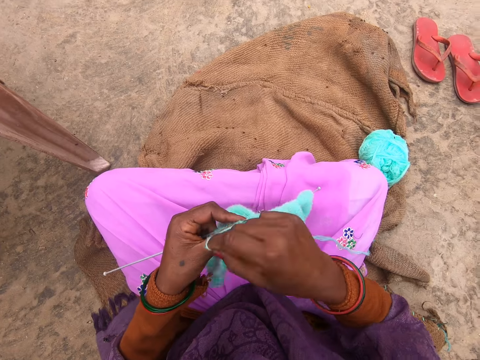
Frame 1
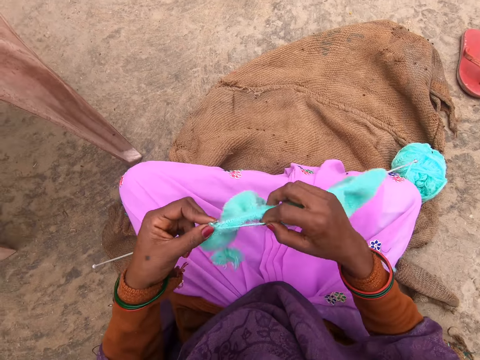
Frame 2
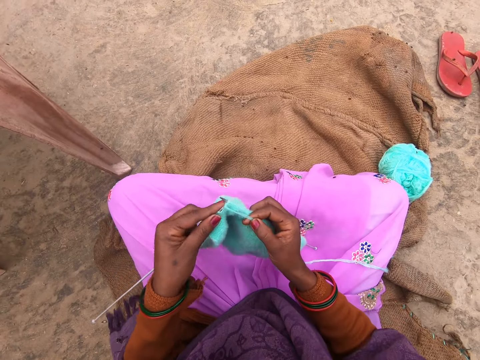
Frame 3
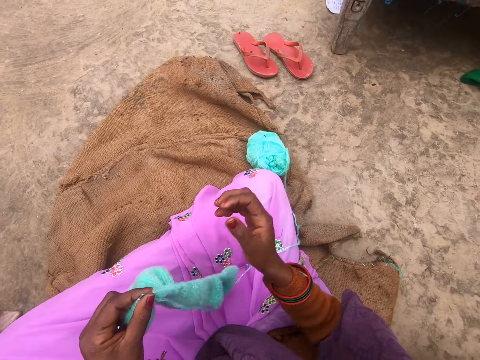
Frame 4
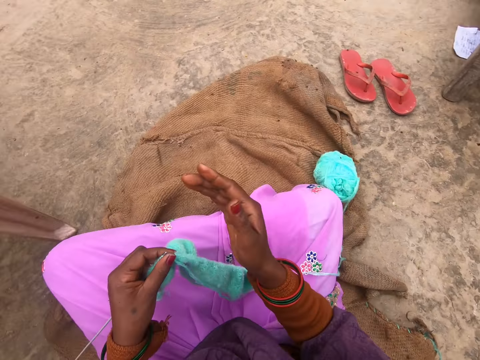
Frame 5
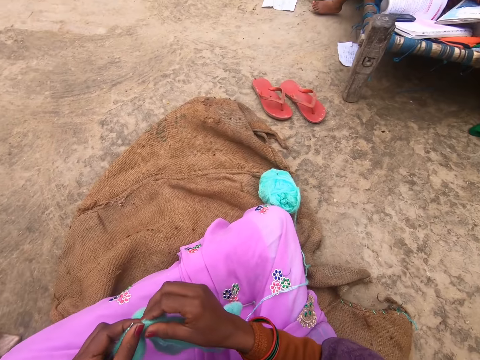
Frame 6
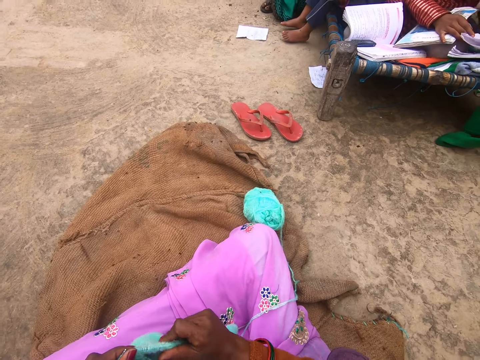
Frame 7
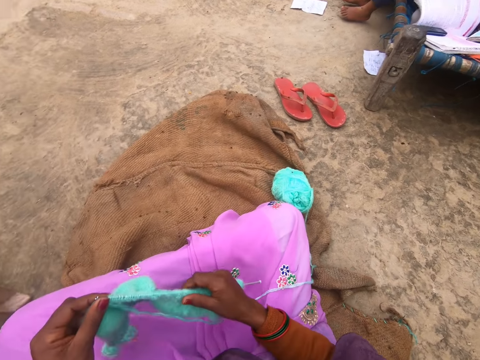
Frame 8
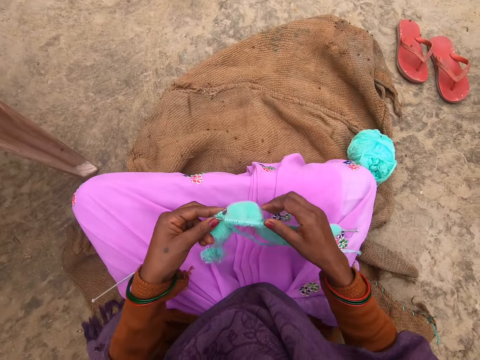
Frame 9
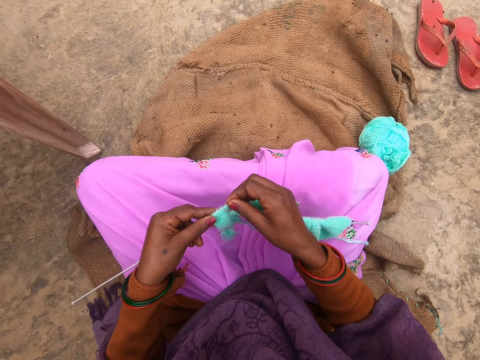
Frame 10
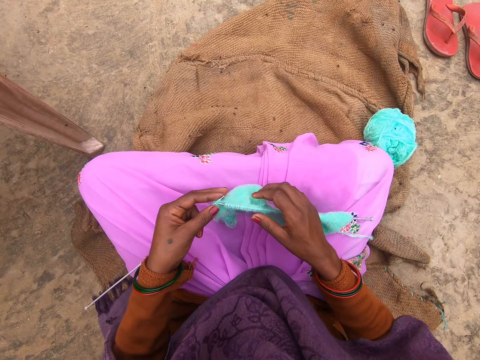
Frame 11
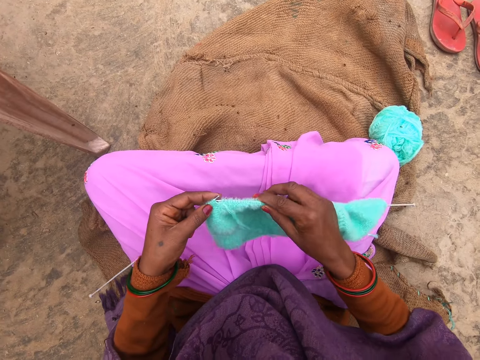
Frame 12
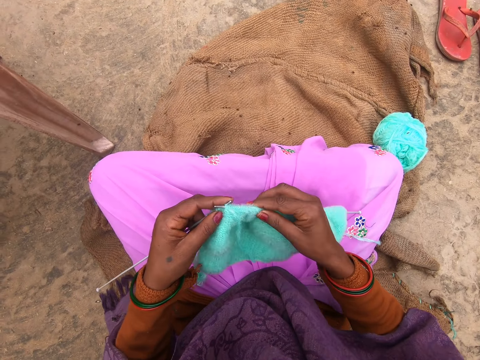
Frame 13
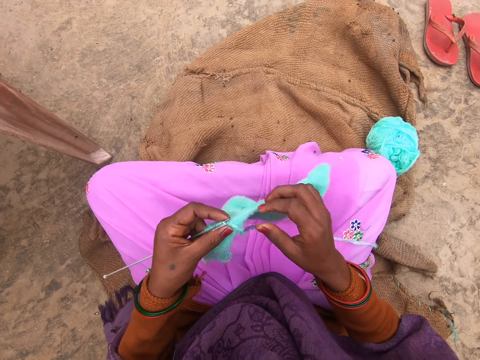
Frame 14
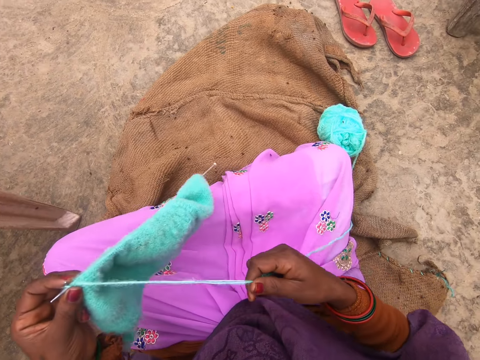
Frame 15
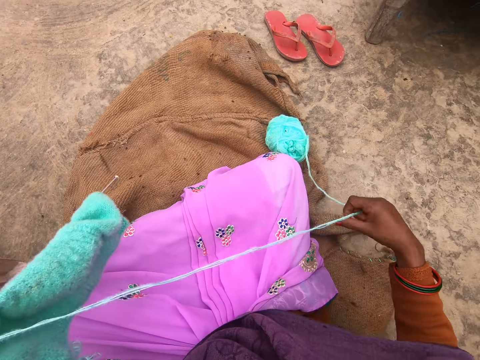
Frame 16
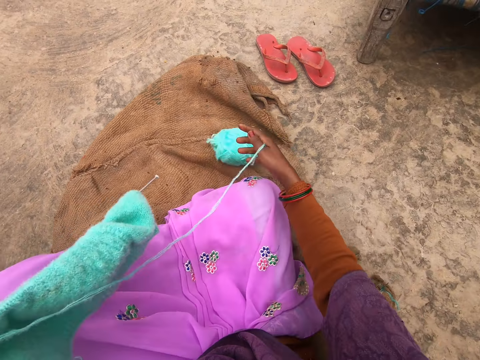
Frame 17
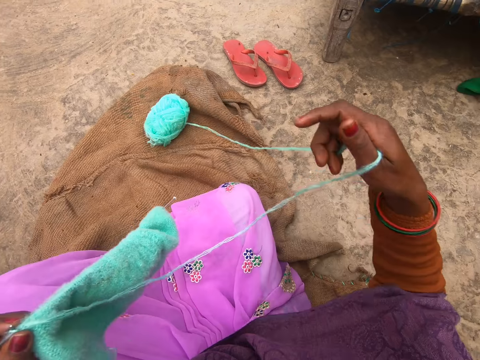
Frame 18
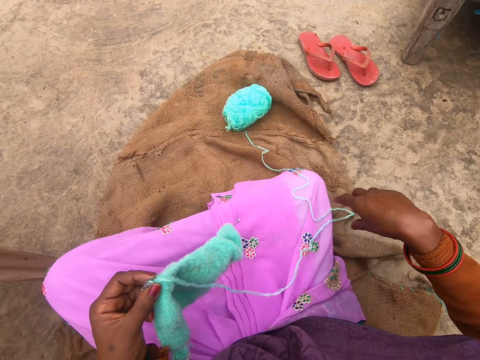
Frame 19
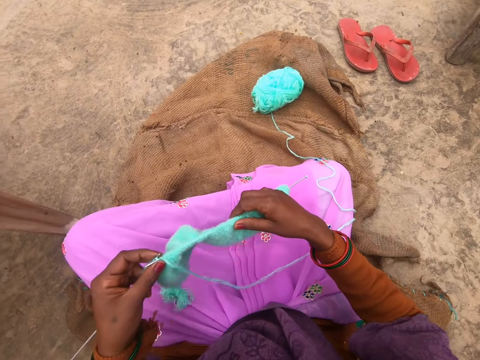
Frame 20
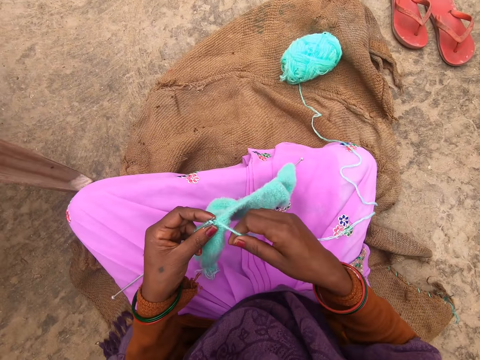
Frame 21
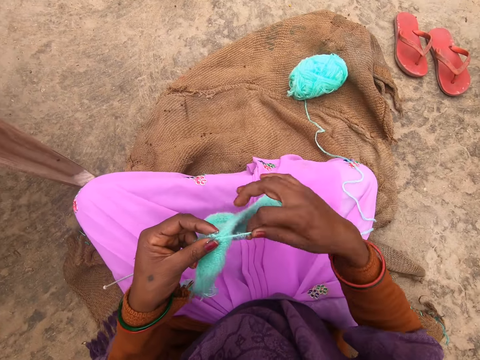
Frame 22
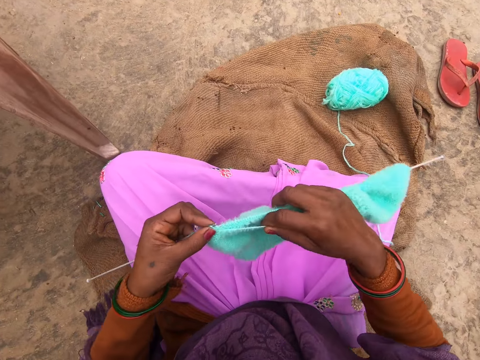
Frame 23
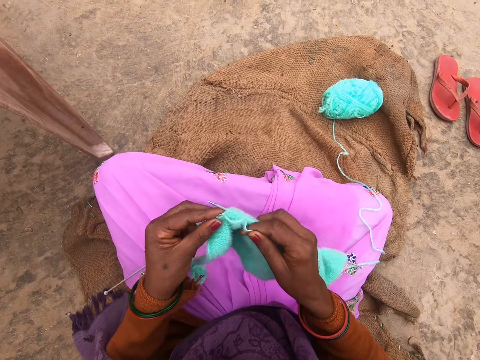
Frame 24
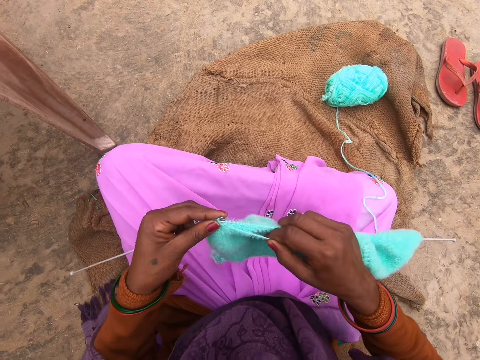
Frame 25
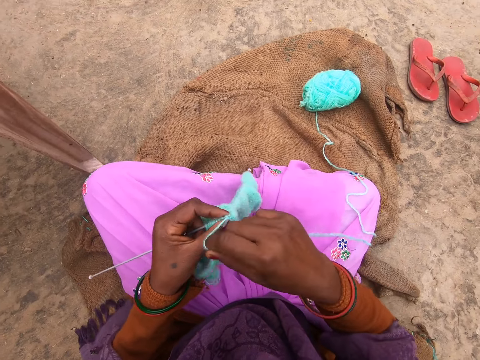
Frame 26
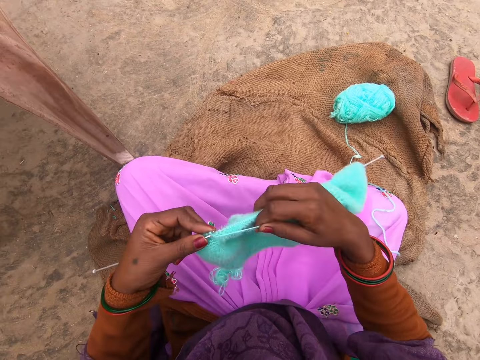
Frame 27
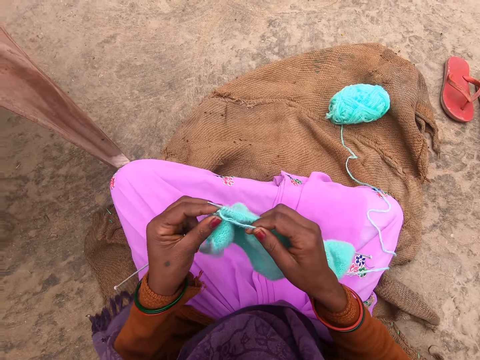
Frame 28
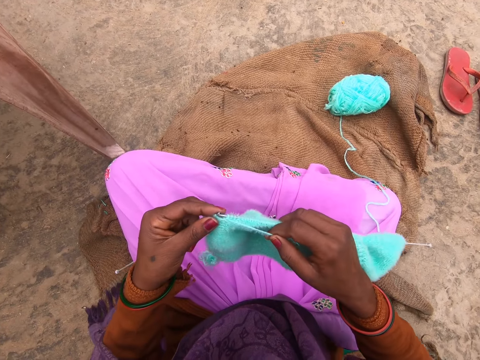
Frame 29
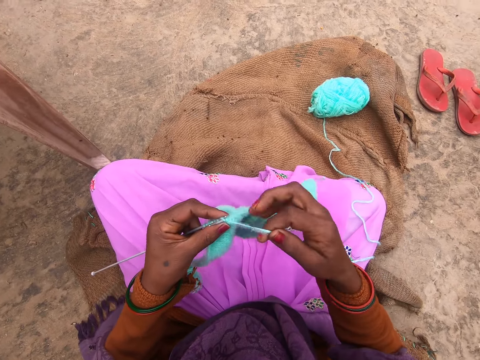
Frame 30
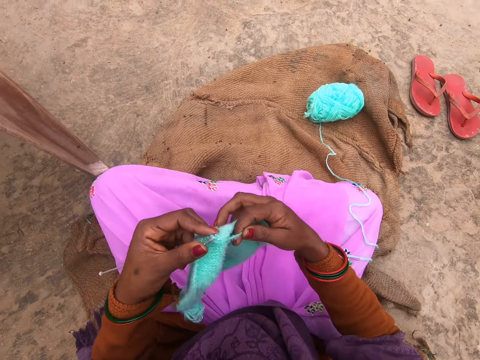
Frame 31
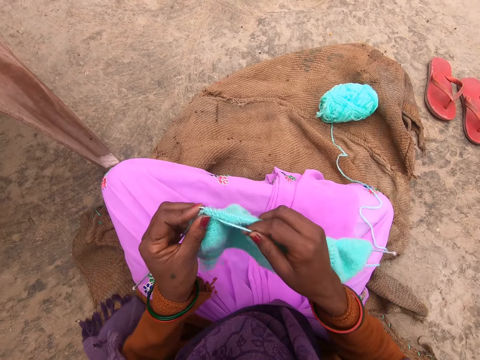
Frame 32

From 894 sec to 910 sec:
The camera wearer gestures and moves the hand. They knit the garment. They adjust the fabric. They knit the fabric. They stretch the thread. They pull the yarn. They push the yarn on the mat. They stretch the thread, drop the thread, hold the garment and knit the garment.

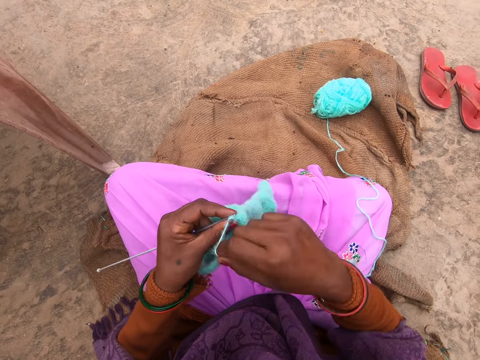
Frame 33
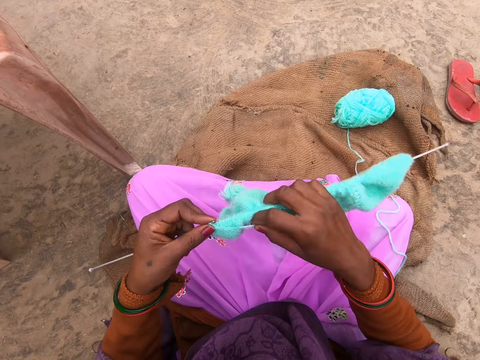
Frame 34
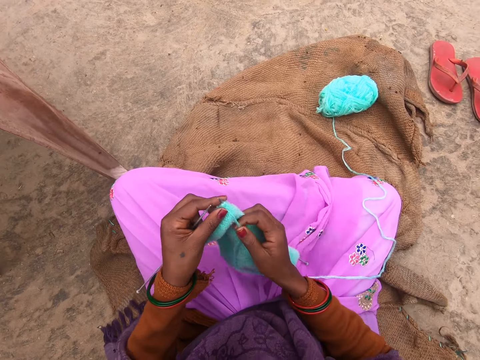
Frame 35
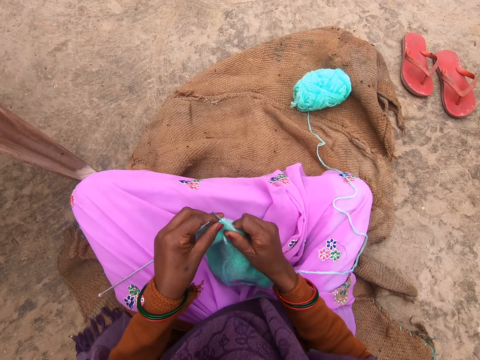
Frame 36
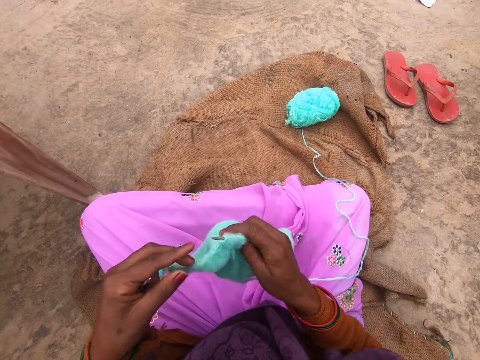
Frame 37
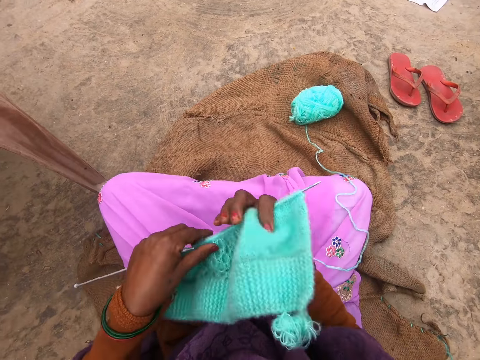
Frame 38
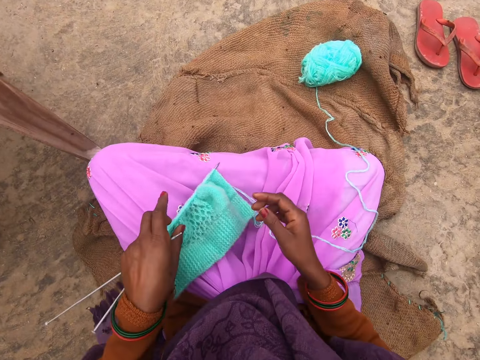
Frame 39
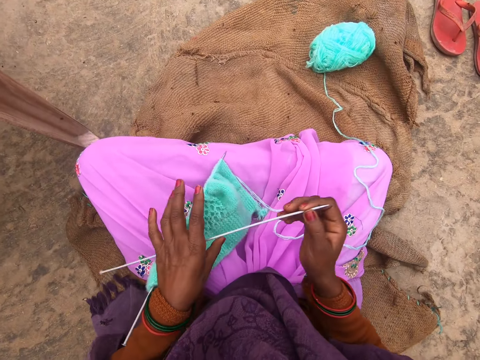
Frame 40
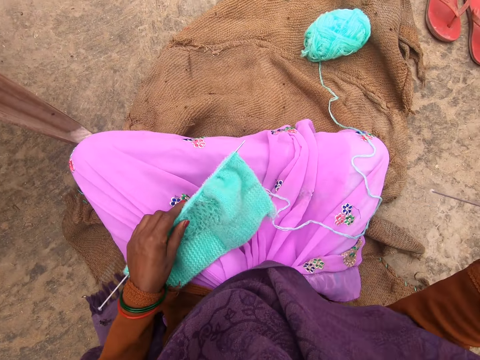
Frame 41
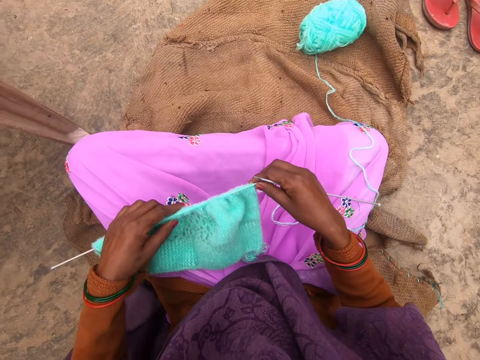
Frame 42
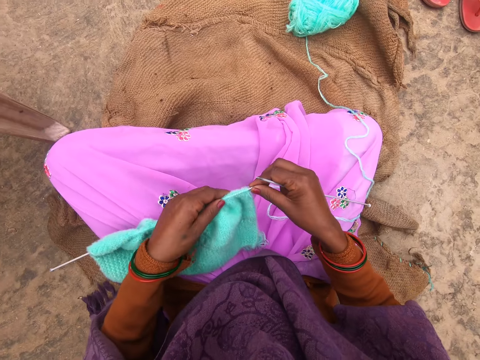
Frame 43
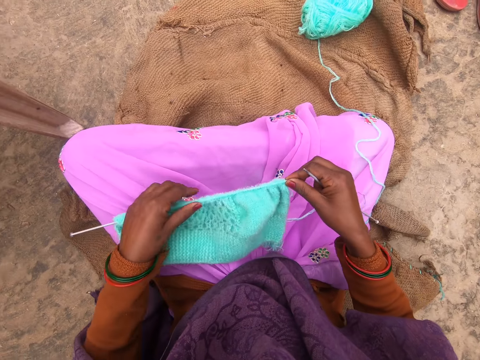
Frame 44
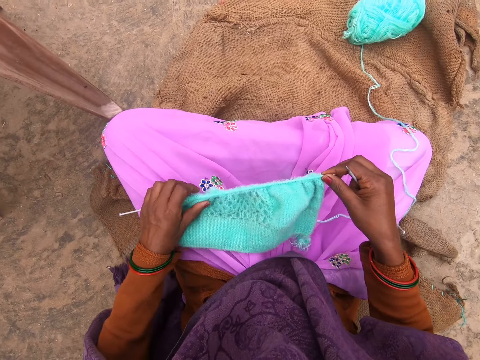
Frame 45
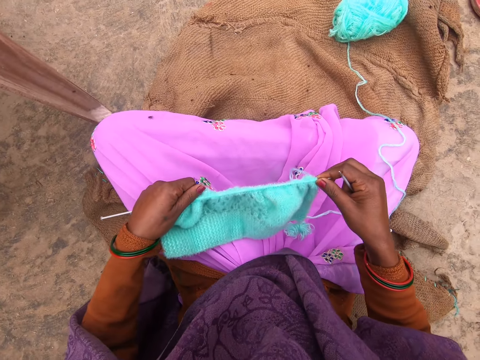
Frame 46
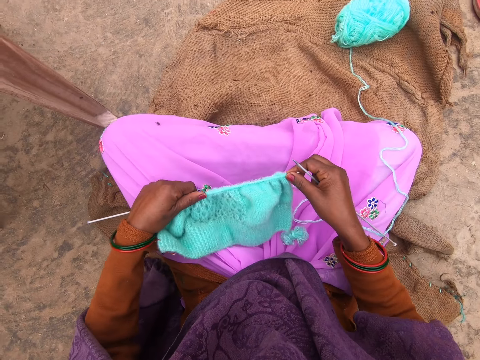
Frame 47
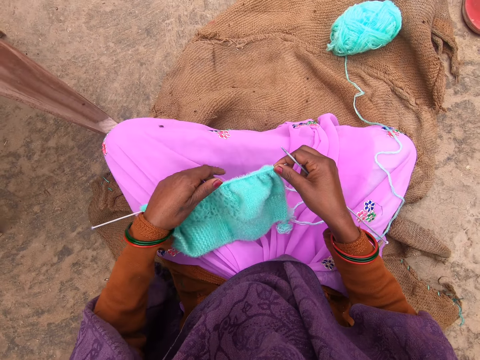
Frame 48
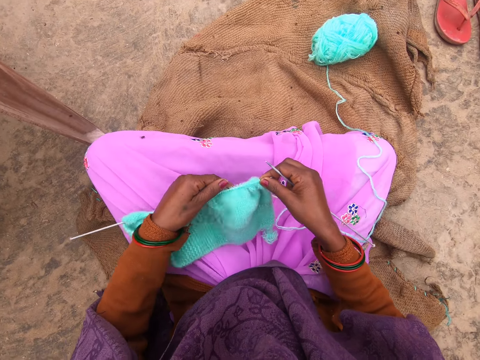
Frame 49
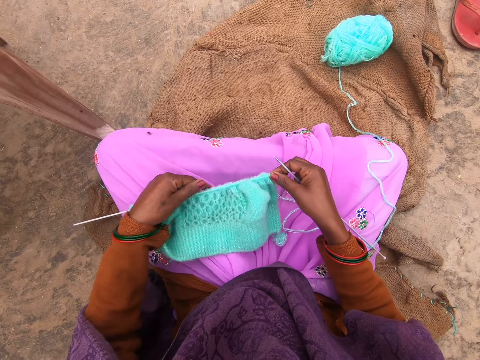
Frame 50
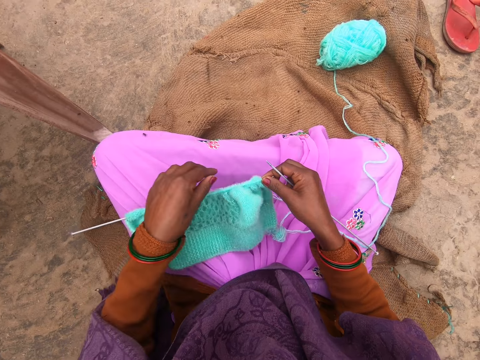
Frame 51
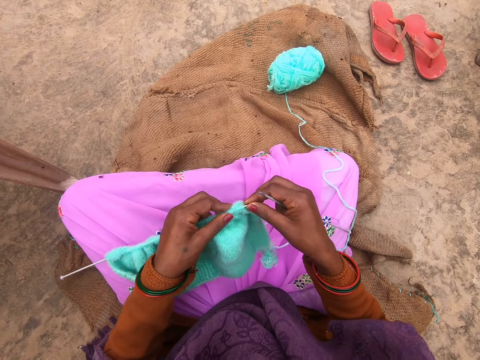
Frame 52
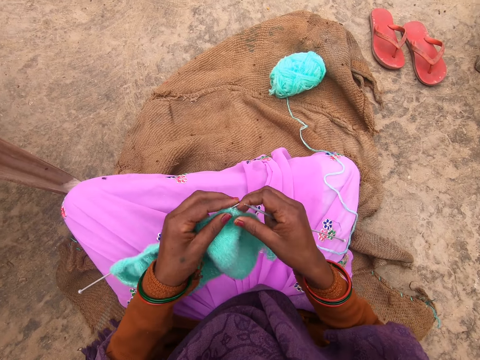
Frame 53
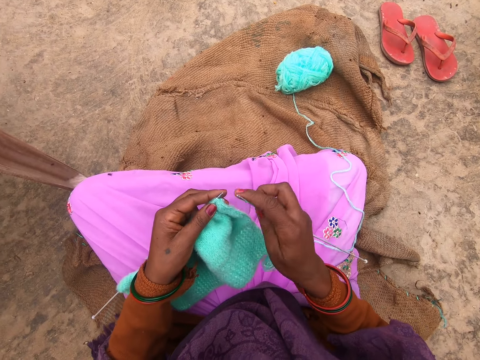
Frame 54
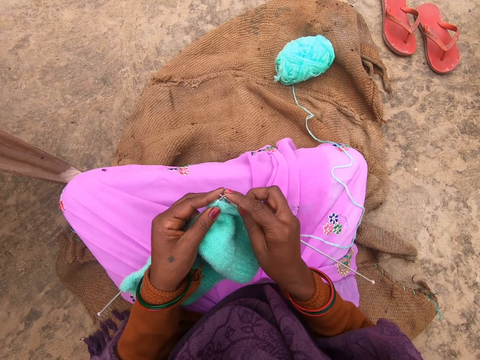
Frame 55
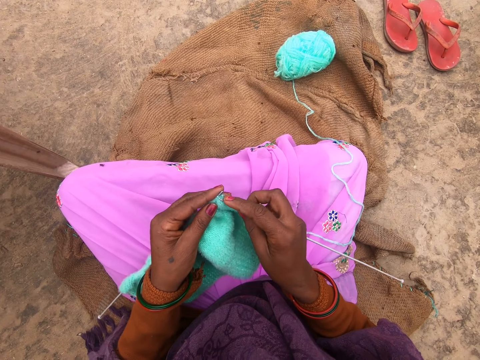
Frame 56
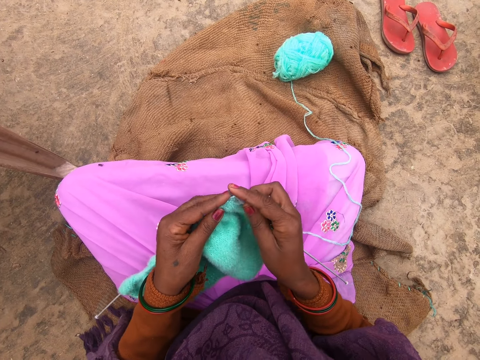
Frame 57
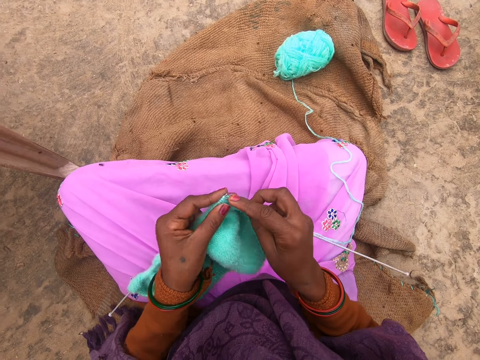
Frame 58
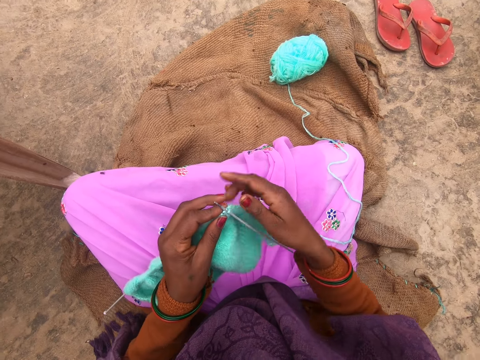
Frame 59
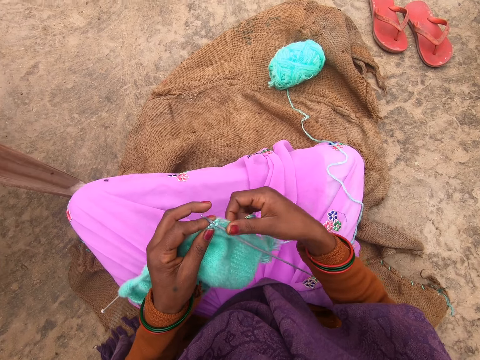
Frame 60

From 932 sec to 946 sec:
The camera wearer stretches the garment on the knitting needle. They adjust the fabric. They turn the garment. They drop the garment on the lap. They shift the knitting needle to the right hand. They take the garment. They stretch the garment on the needle. They knit the garment.
